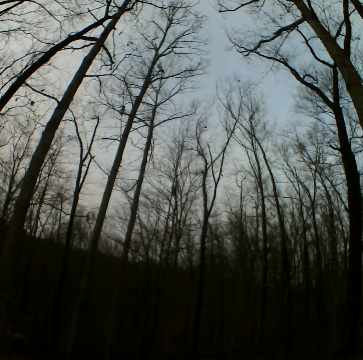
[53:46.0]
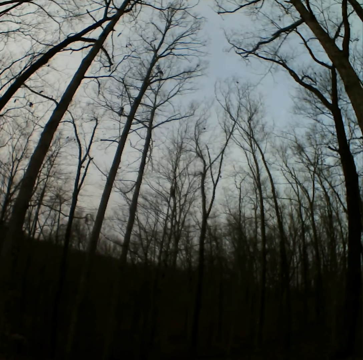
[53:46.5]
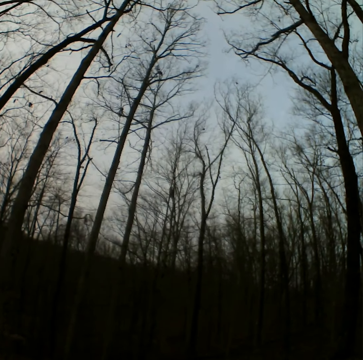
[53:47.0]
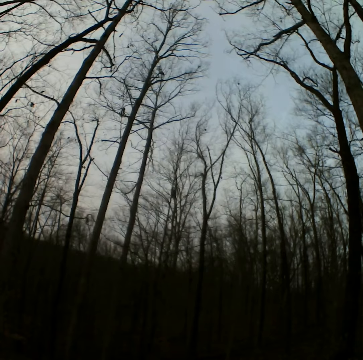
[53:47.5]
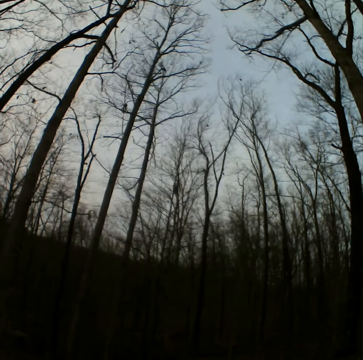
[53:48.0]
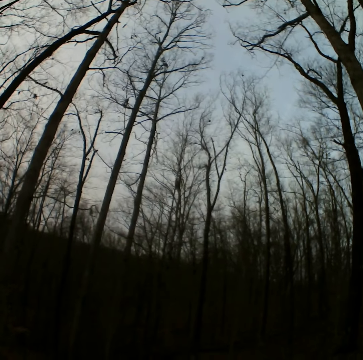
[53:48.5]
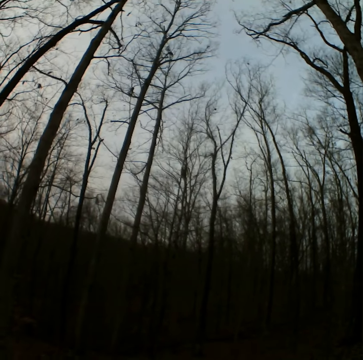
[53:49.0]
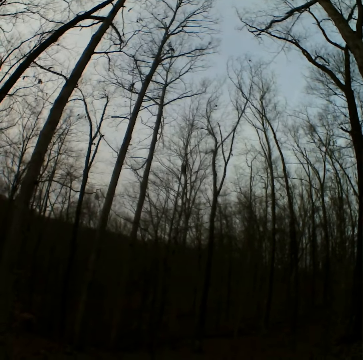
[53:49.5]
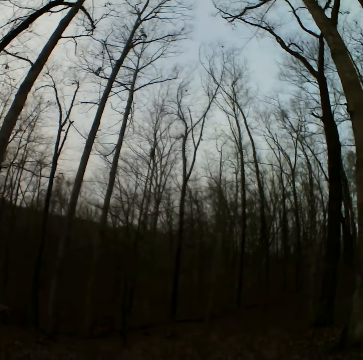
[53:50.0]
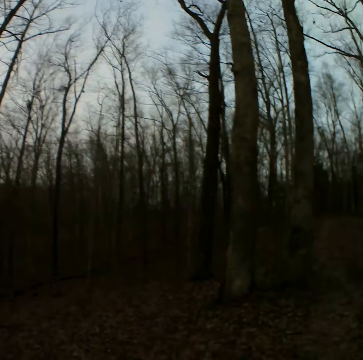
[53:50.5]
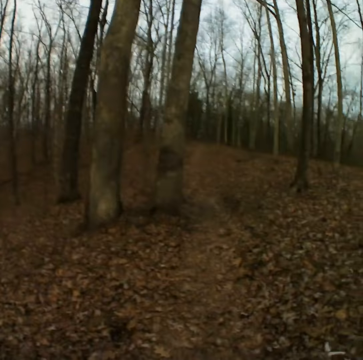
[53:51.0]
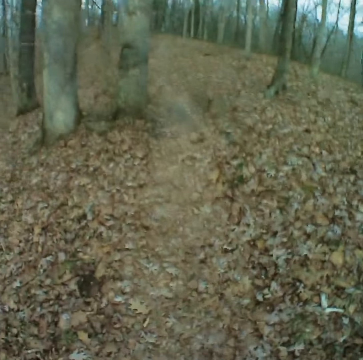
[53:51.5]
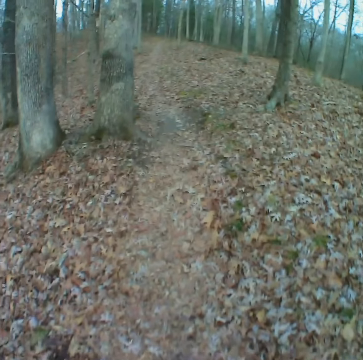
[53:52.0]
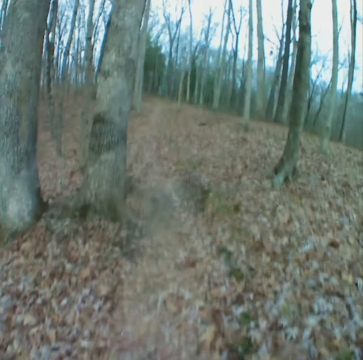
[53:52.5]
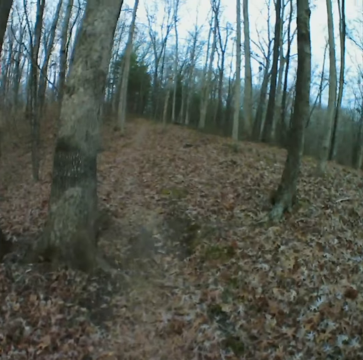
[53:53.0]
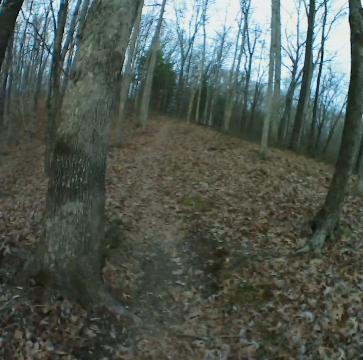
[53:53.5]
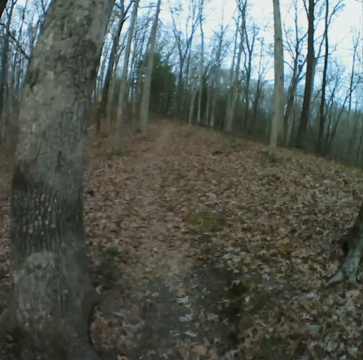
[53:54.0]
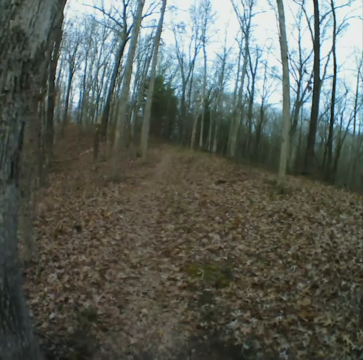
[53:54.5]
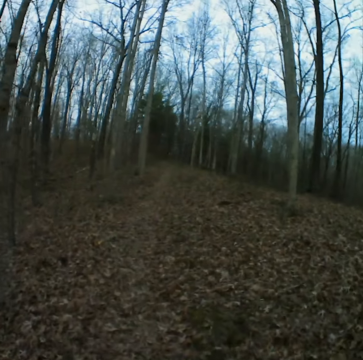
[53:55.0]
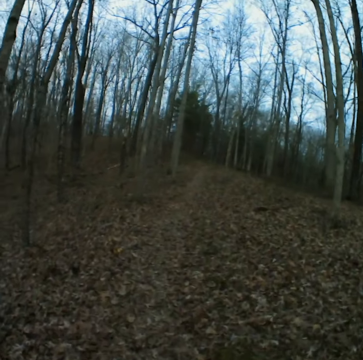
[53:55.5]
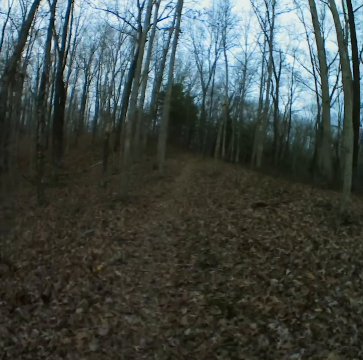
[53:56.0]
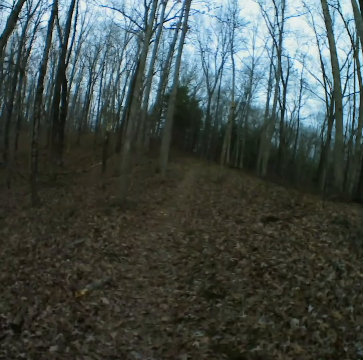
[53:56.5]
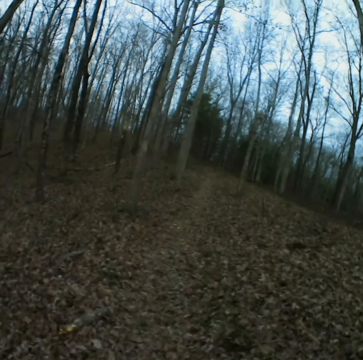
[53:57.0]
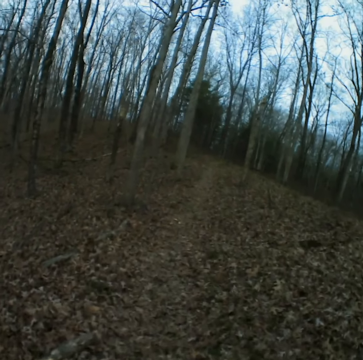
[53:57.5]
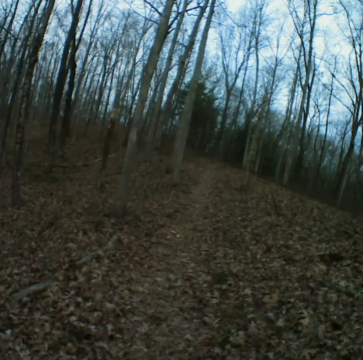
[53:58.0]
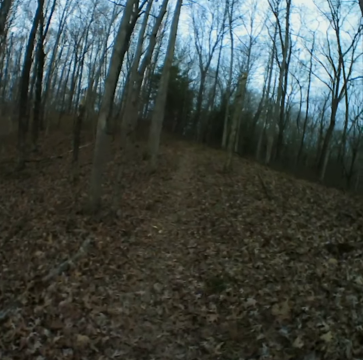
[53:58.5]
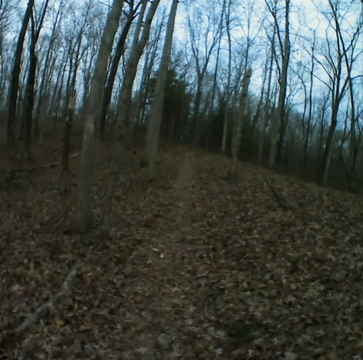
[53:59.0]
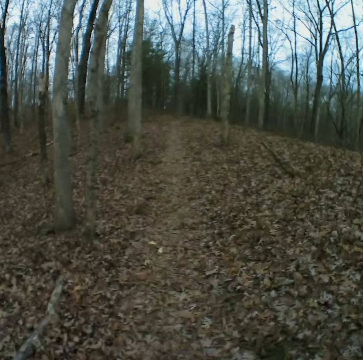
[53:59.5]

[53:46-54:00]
The camera wearer stares at the tree. They look forward. They walk on the path.

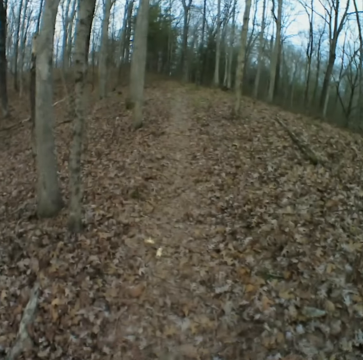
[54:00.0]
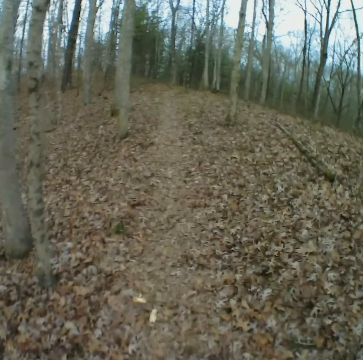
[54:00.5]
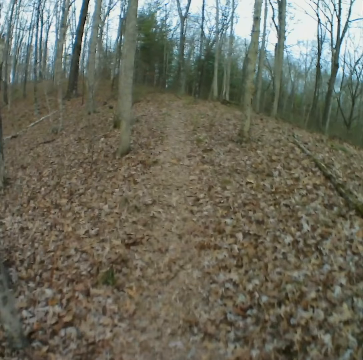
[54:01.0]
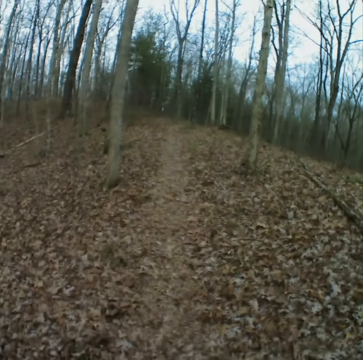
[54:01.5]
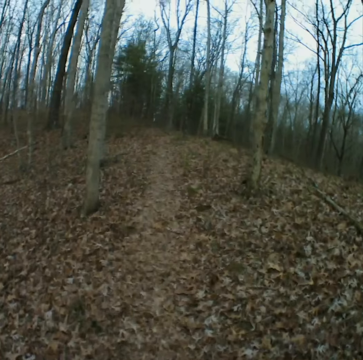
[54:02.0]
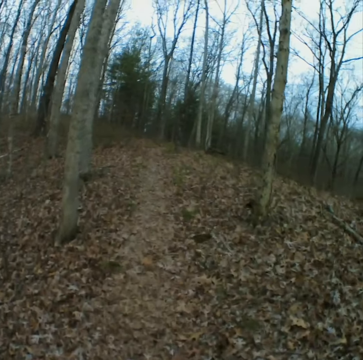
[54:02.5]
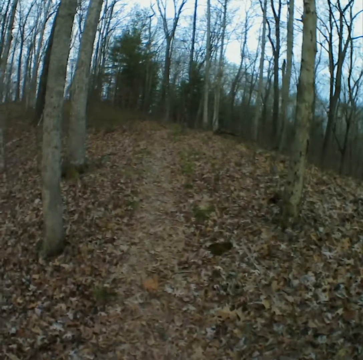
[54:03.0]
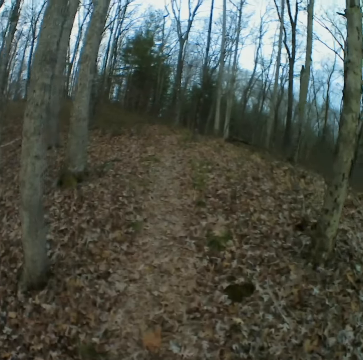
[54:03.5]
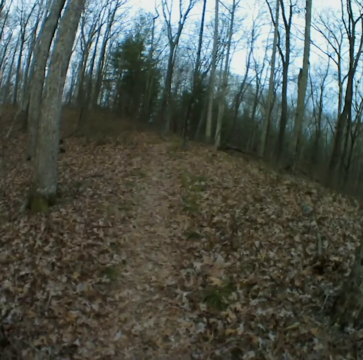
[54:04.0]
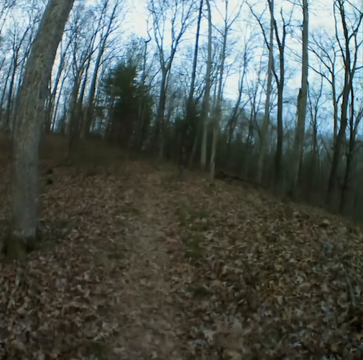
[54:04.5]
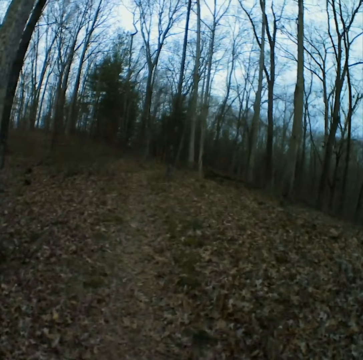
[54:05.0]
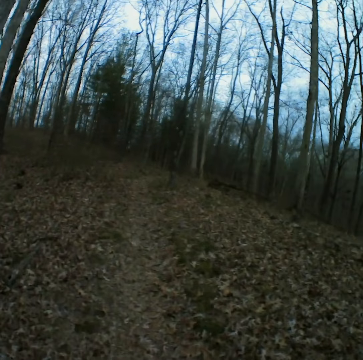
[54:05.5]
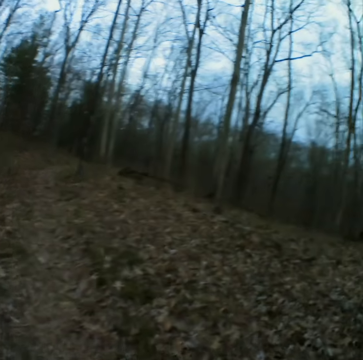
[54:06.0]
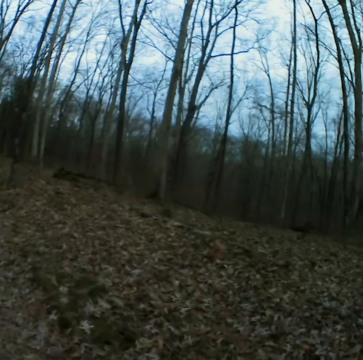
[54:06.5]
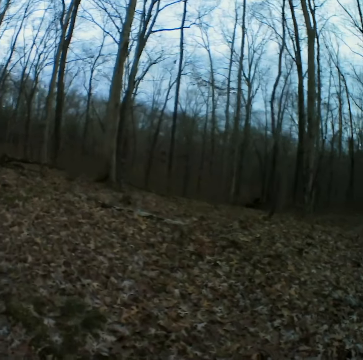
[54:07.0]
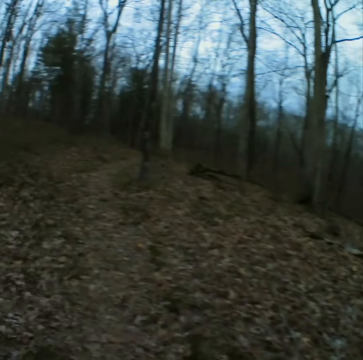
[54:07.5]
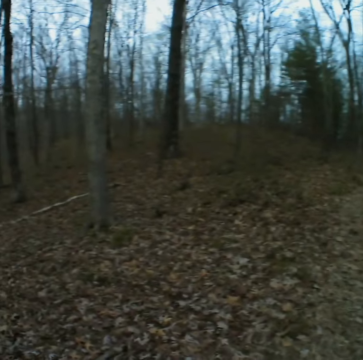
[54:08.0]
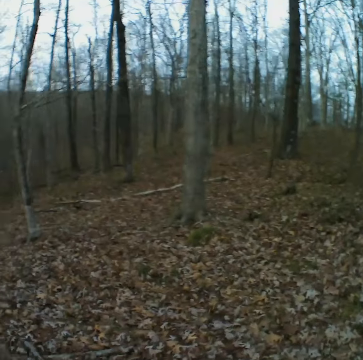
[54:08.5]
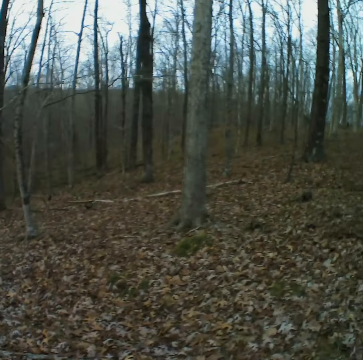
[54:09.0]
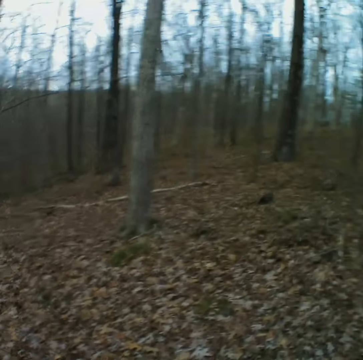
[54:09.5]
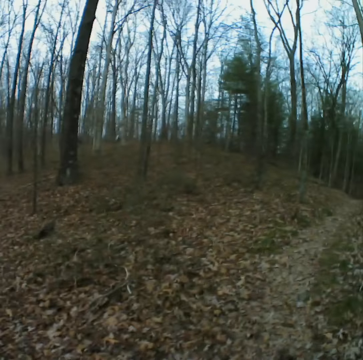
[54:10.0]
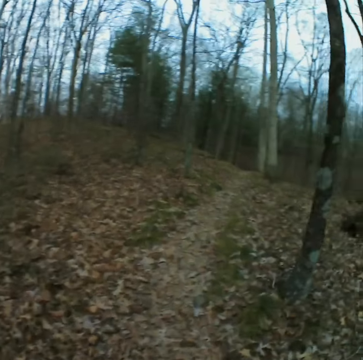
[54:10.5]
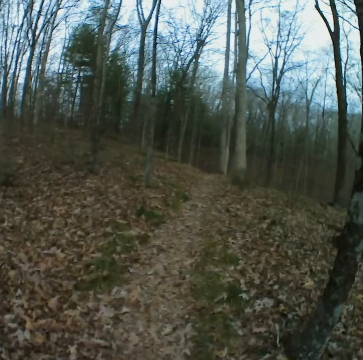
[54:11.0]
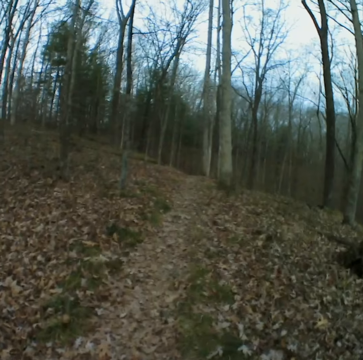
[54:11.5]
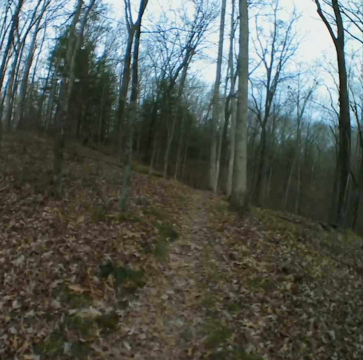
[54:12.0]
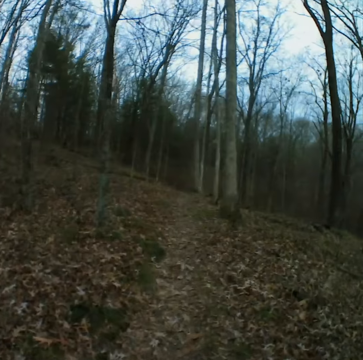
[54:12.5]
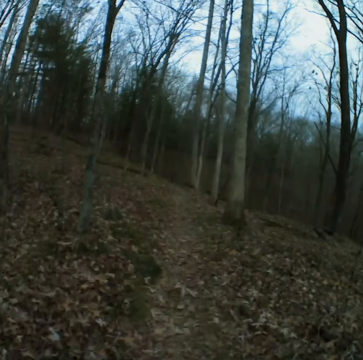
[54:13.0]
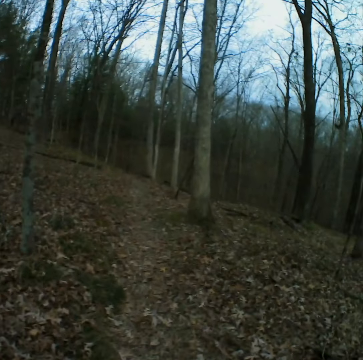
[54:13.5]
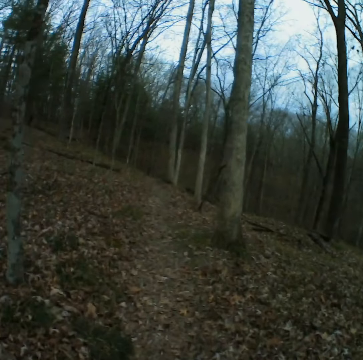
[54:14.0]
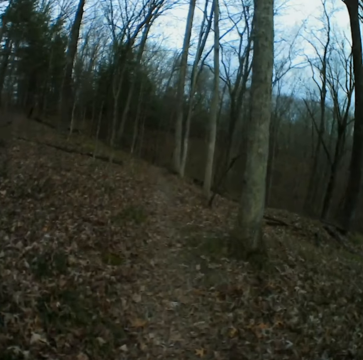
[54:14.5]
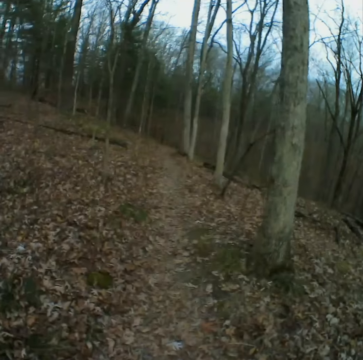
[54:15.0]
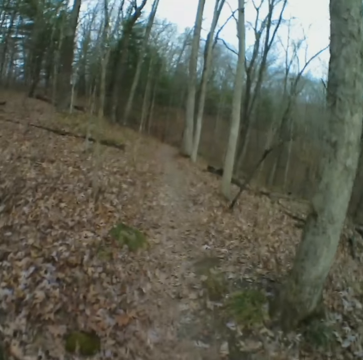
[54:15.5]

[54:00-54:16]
The camera wearer walks forward. They look around. They stare forward.

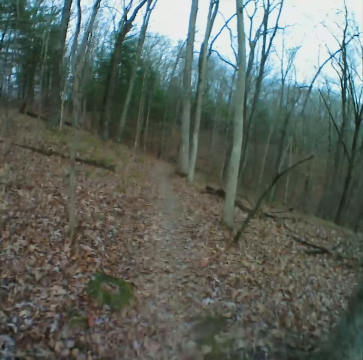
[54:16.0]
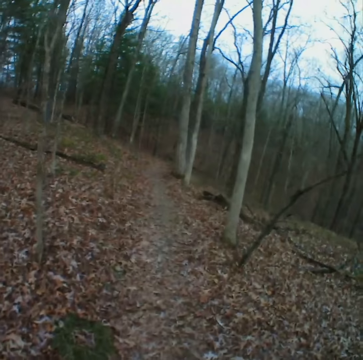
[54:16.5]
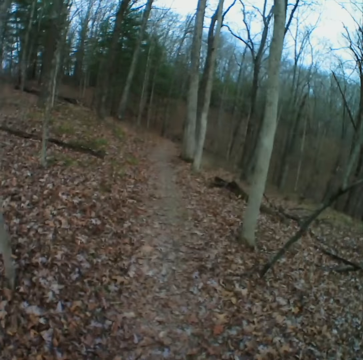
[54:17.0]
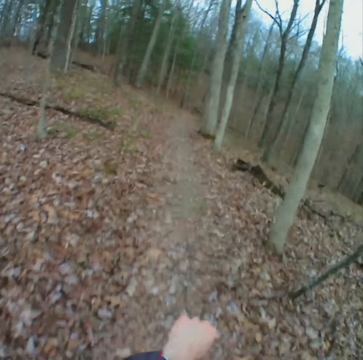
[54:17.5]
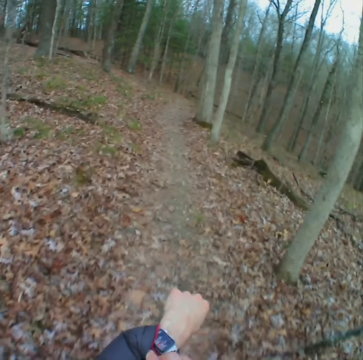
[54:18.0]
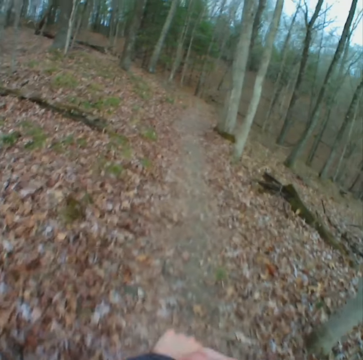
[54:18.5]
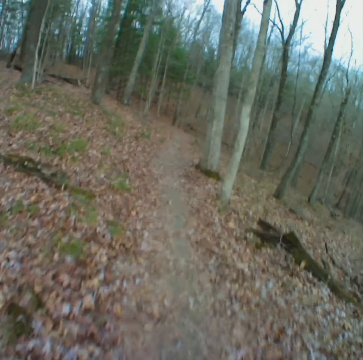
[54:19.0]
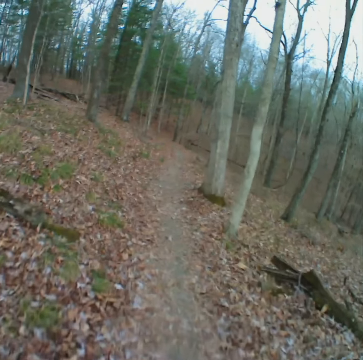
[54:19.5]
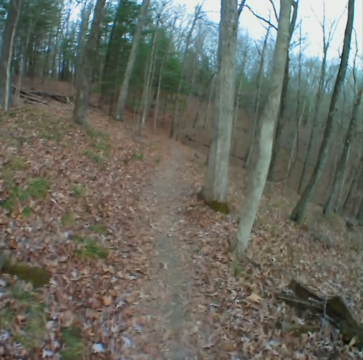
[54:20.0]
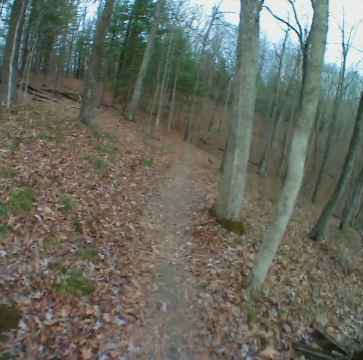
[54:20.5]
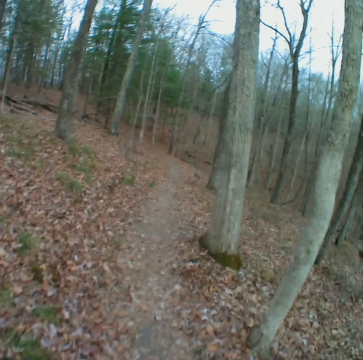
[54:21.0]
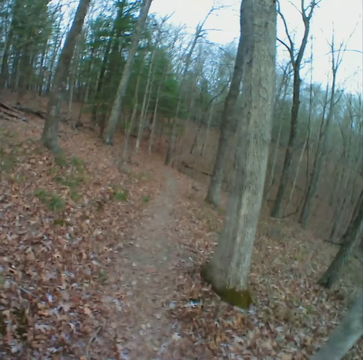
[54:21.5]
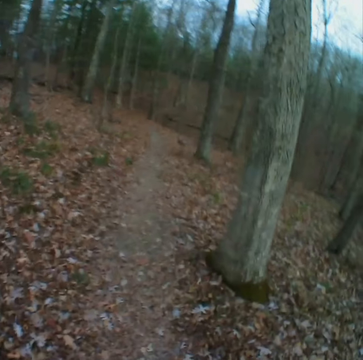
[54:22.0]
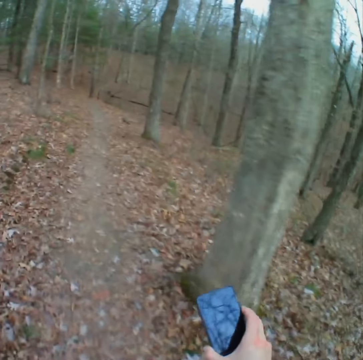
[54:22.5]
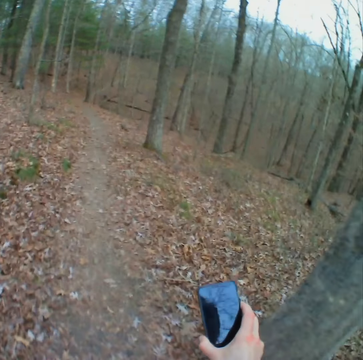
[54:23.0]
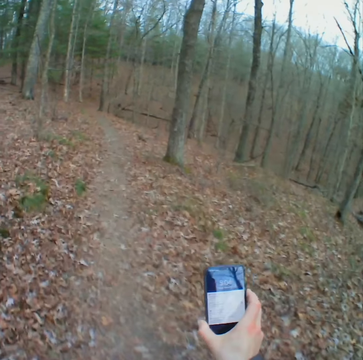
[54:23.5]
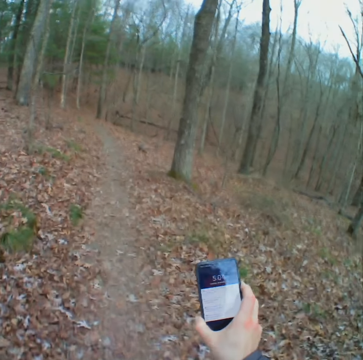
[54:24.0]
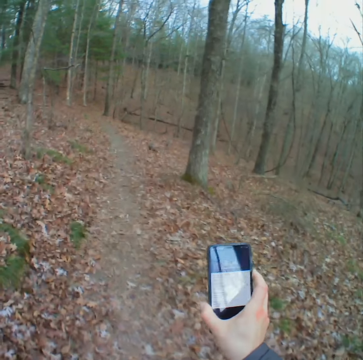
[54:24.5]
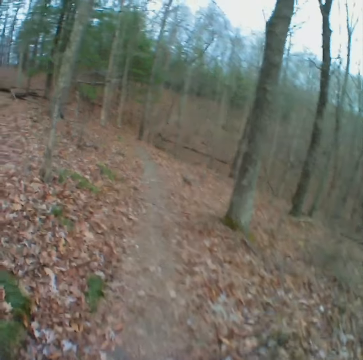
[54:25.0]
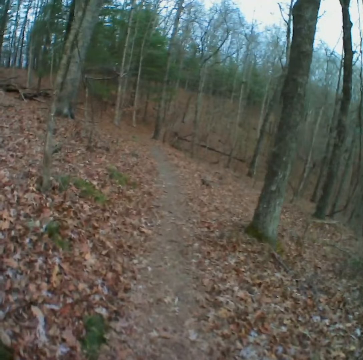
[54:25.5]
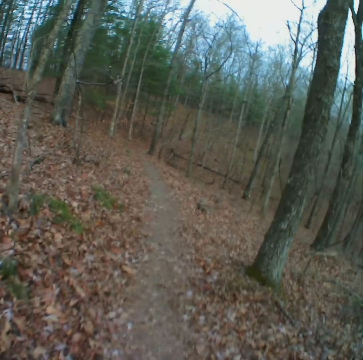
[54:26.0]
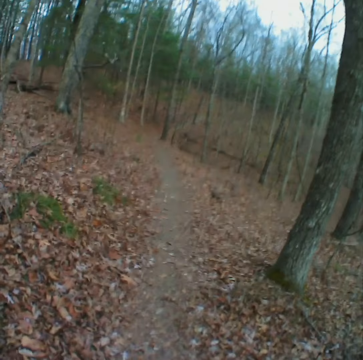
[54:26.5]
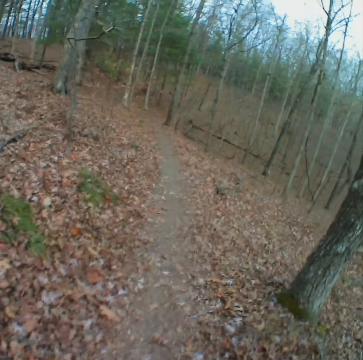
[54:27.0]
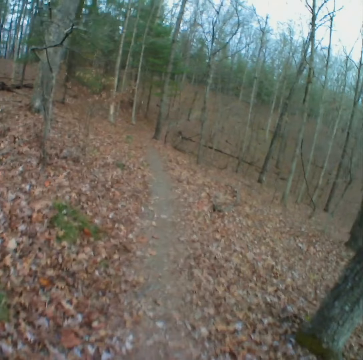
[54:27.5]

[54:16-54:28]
The camera wearer moves their hands forward. They stare forward. They move the phone forward. They operate the phone. They stare at the phone. They move the phone down. They walk on the path.
